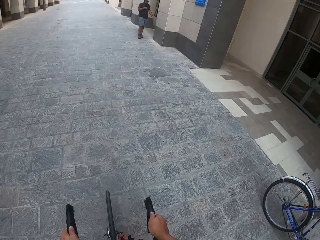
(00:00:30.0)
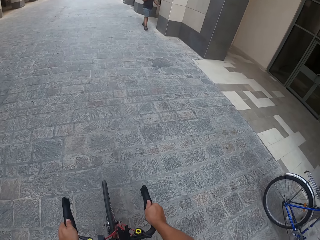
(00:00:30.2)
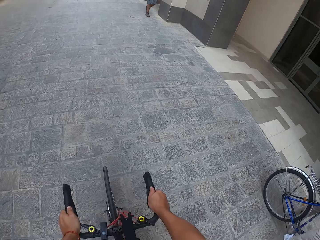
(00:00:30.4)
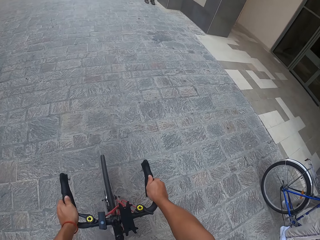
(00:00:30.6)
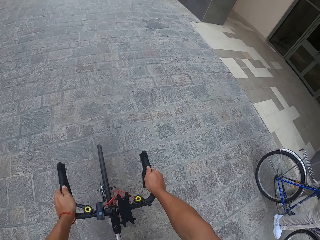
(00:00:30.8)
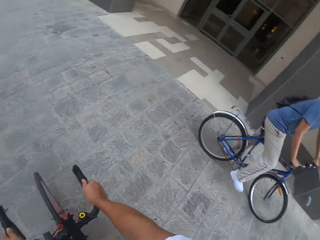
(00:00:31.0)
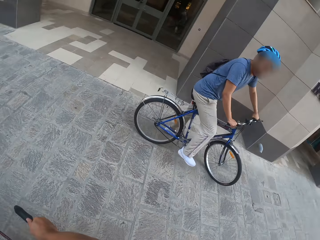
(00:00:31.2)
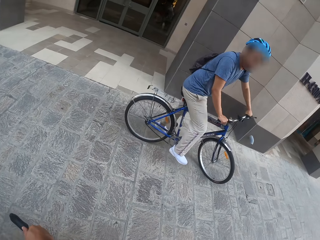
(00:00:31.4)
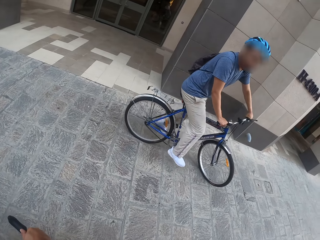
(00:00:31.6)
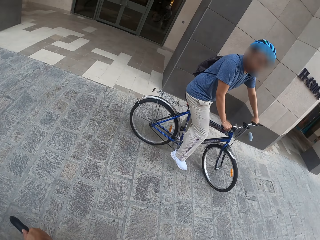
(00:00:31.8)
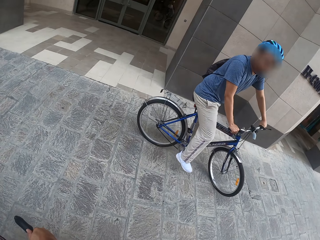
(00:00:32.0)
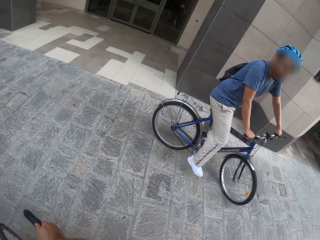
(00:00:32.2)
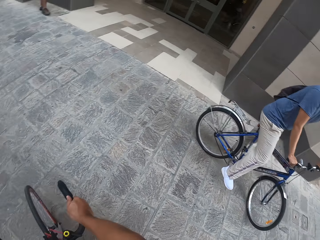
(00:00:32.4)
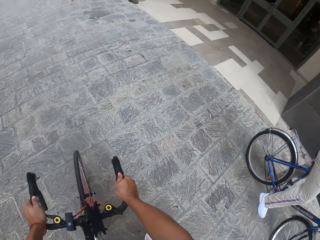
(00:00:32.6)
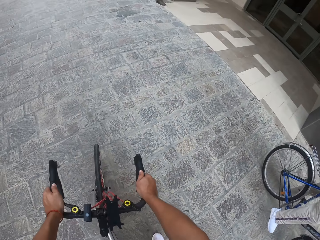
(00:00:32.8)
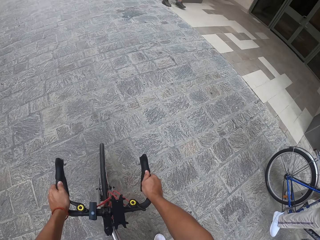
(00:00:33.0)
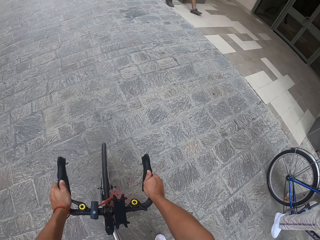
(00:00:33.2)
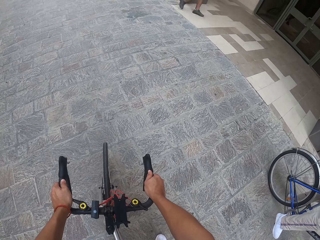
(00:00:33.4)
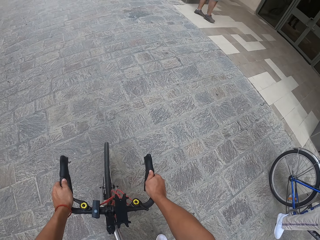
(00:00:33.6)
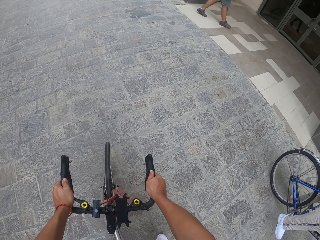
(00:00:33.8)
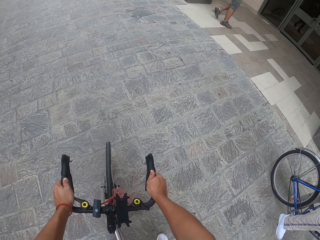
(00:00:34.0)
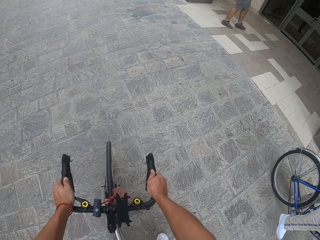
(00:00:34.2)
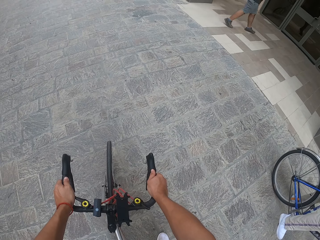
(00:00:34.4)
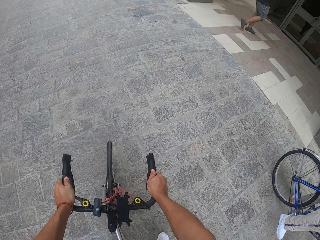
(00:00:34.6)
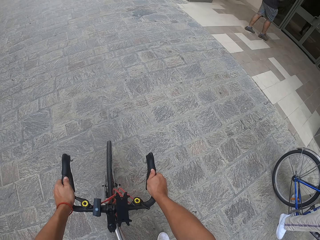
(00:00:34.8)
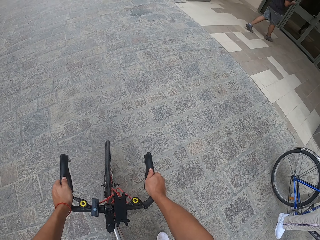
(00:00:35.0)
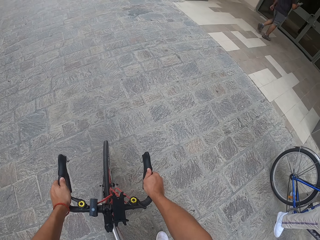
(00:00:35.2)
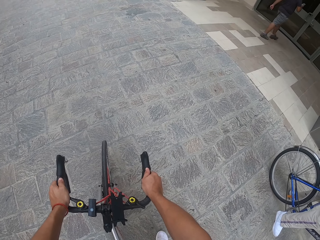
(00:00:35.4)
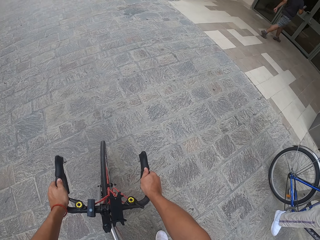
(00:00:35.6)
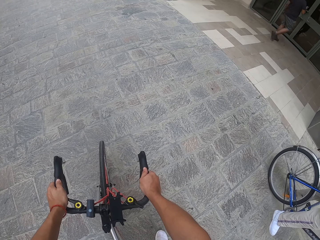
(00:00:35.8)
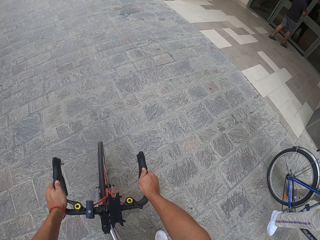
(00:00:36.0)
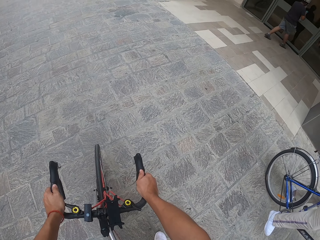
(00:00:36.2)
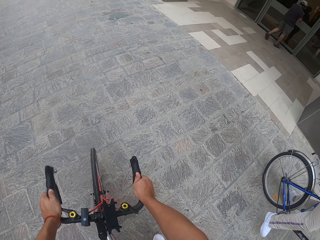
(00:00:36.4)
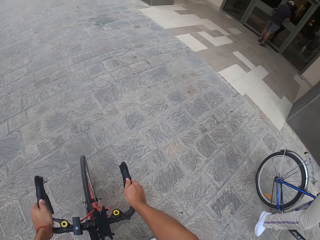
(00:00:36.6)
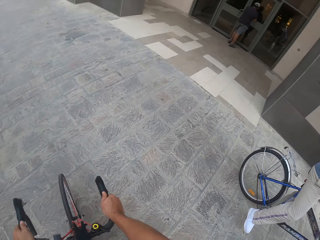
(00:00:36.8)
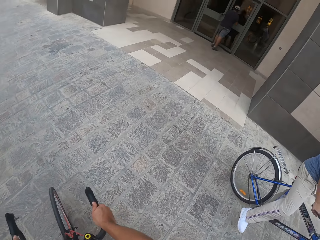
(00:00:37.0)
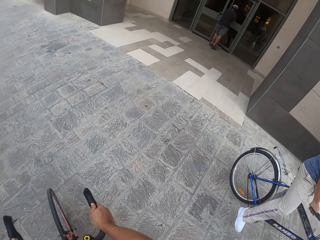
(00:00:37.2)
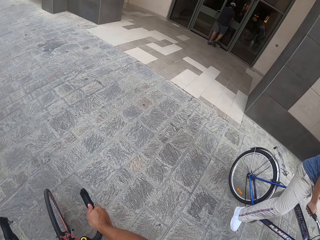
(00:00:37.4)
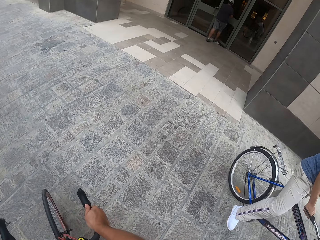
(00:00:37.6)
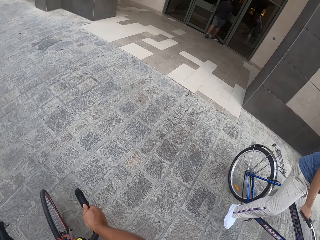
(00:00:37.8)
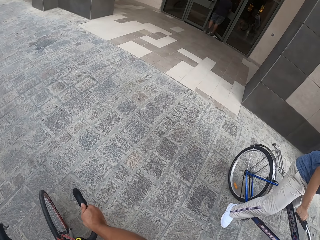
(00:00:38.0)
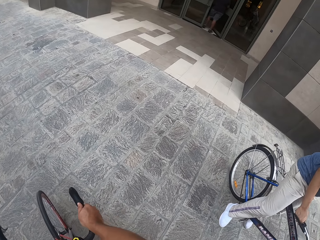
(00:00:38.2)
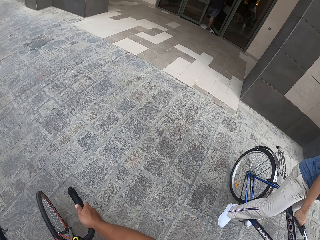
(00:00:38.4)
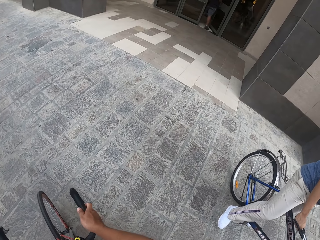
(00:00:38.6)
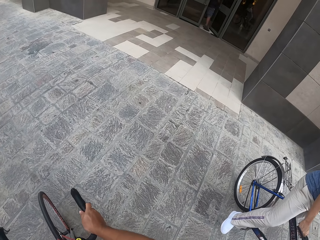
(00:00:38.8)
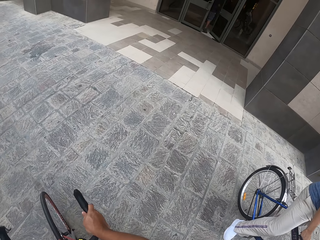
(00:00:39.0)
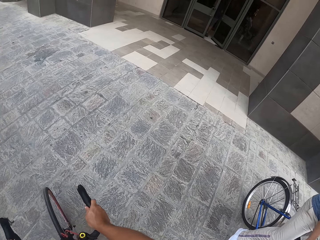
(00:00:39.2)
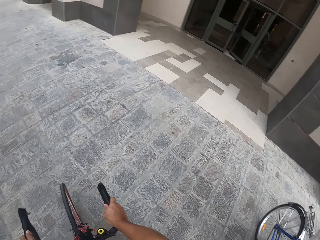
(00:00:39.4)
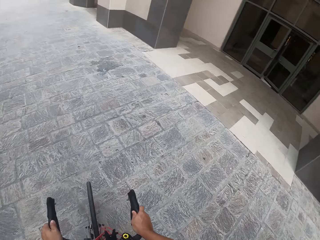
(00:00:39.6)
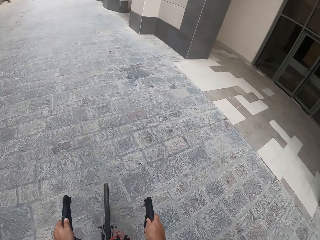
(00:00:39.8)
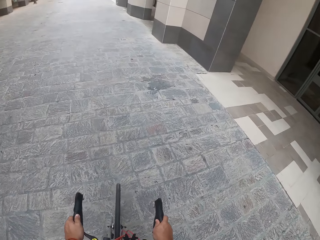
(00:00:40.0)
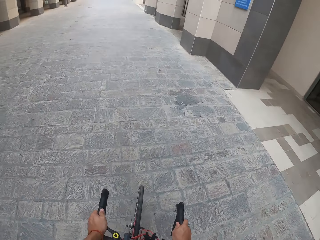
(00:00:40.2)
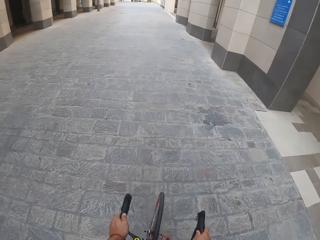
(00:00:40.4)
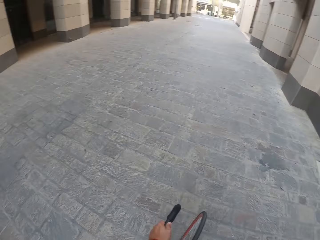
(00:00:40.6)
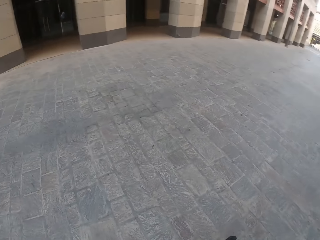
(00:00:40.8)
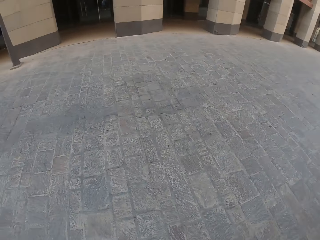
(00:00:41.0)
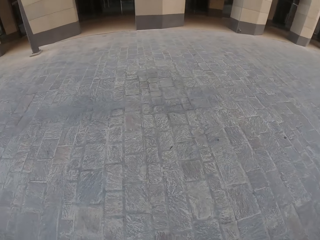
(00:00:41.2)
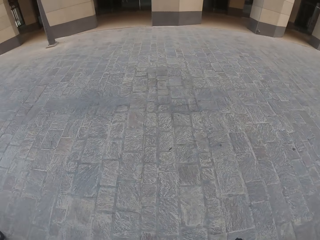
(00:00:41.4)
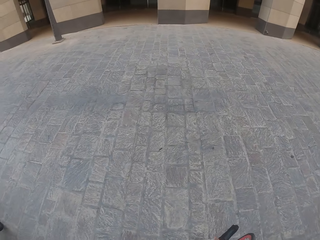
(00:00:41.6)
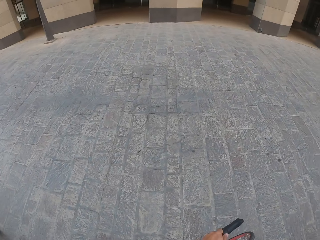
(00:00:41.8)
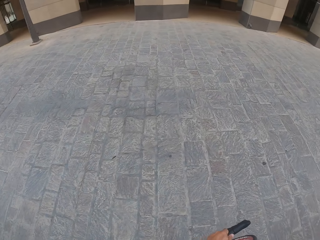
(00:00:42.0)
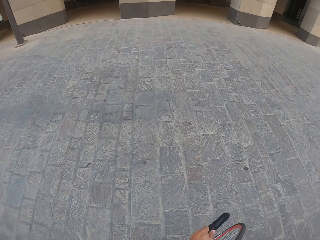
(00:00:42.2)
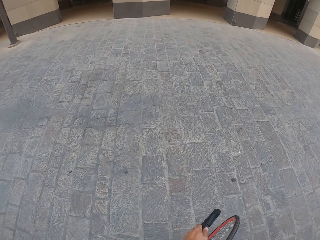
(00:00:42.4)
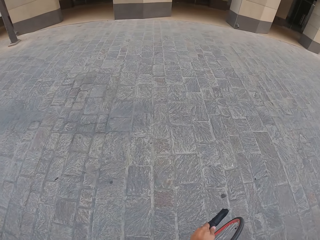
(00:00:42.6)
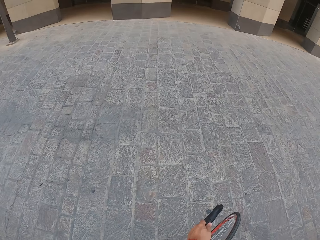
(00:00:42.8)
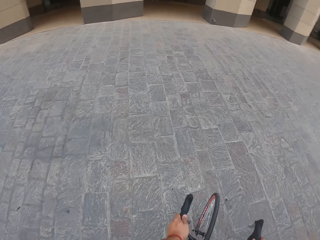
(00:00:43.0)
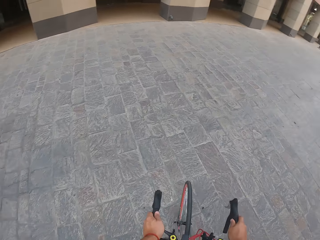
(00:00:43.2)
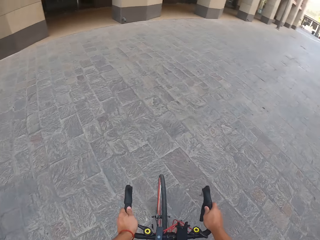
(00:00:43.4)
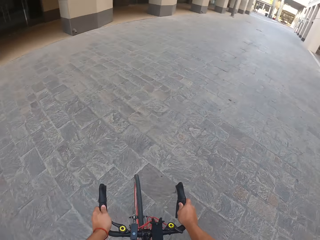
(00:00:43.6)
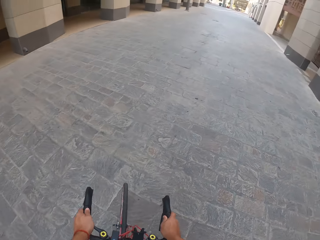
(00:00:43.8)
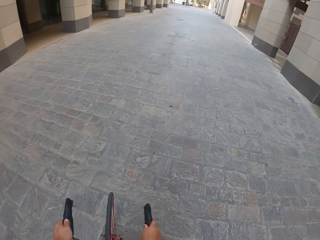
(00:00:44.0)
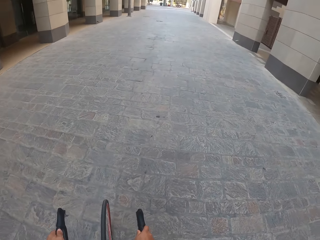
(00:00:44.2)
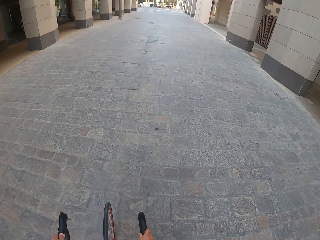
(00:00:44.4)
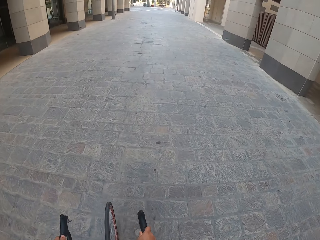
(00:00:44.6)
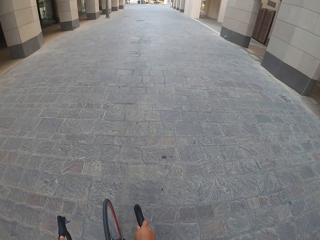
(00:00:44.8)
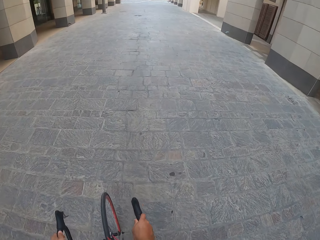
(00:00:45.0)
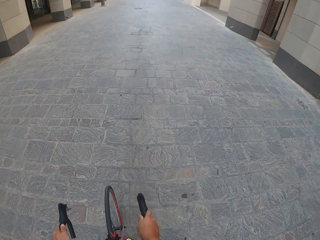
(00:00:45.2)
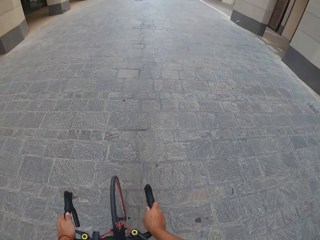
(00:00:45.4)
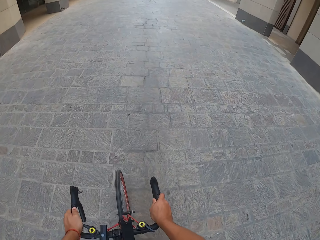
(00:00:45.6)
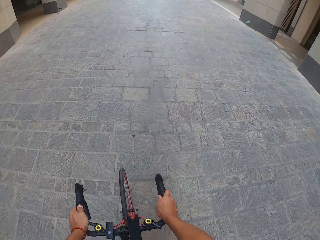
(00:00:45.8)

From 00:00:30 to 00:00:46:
A man walks at the pedestrian. The man enters the building. The camera wearer rides the bicycle on the pedestrian.

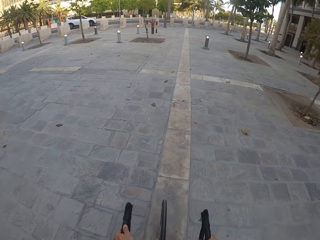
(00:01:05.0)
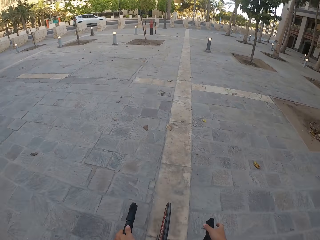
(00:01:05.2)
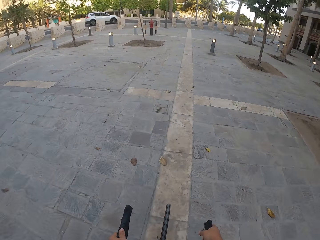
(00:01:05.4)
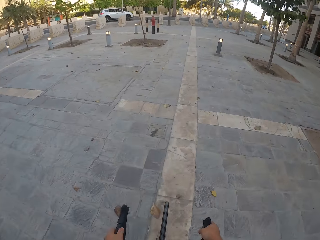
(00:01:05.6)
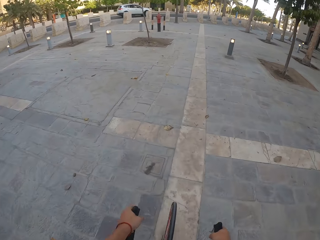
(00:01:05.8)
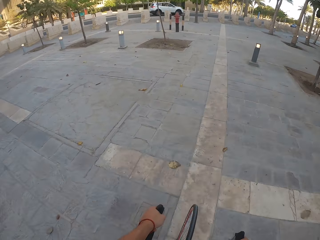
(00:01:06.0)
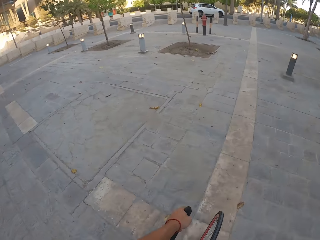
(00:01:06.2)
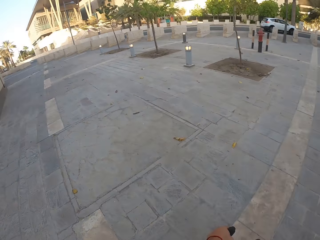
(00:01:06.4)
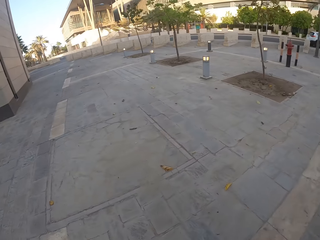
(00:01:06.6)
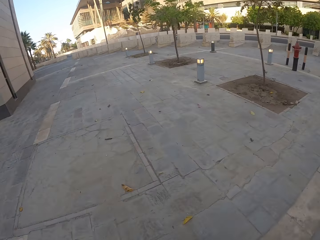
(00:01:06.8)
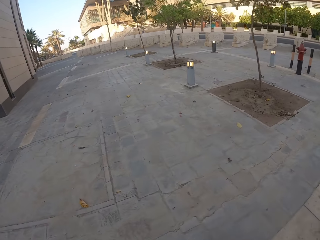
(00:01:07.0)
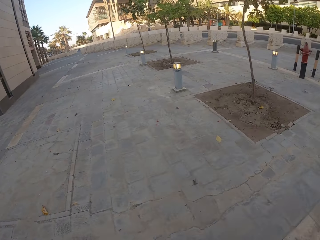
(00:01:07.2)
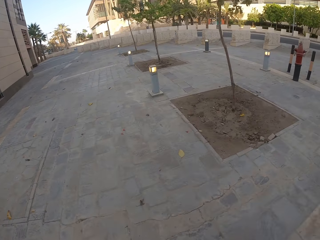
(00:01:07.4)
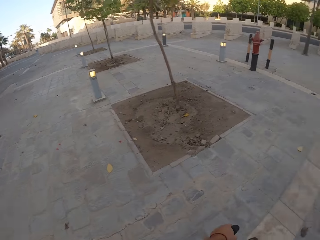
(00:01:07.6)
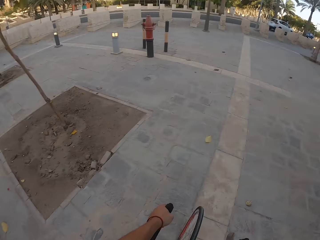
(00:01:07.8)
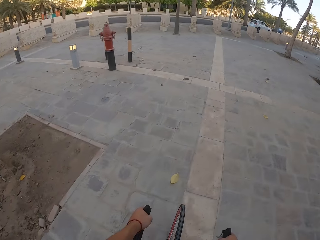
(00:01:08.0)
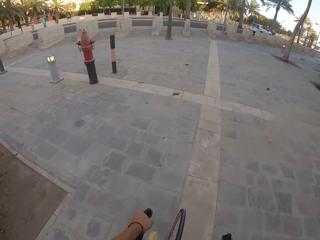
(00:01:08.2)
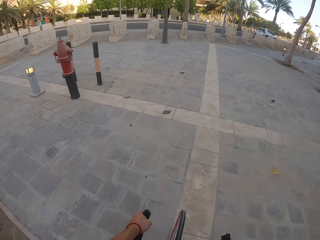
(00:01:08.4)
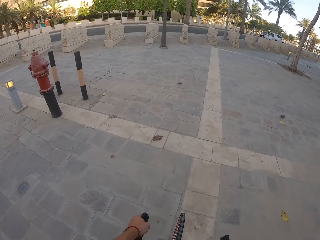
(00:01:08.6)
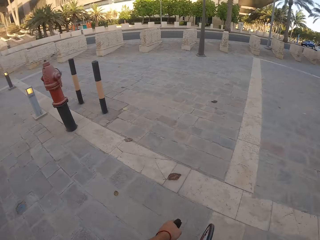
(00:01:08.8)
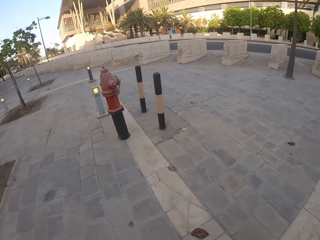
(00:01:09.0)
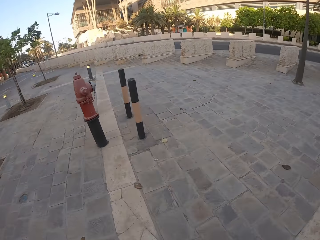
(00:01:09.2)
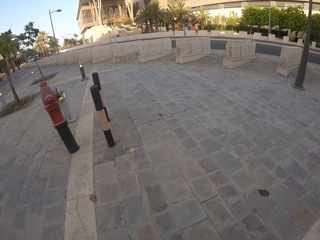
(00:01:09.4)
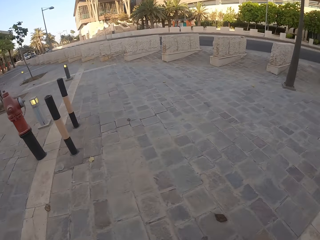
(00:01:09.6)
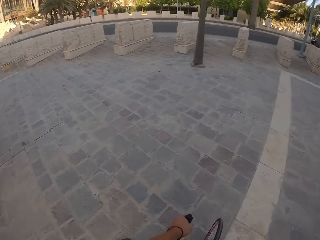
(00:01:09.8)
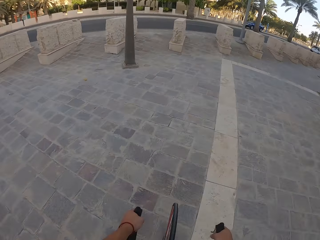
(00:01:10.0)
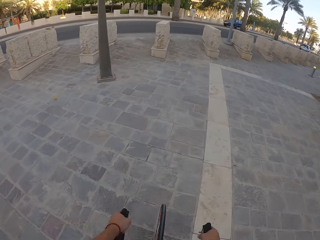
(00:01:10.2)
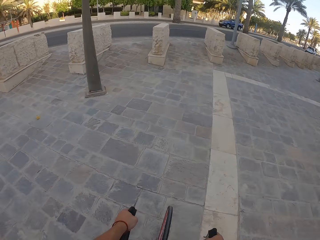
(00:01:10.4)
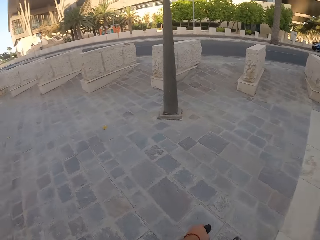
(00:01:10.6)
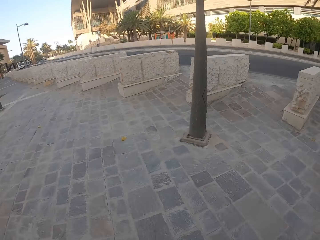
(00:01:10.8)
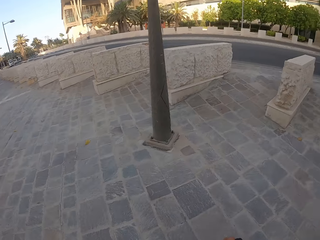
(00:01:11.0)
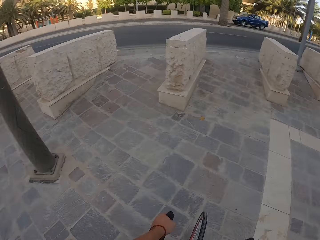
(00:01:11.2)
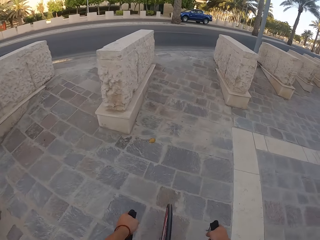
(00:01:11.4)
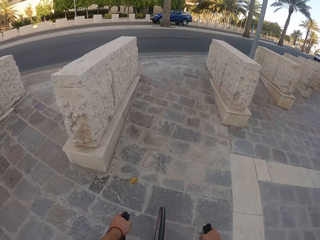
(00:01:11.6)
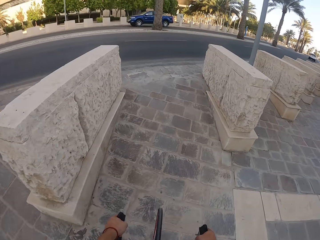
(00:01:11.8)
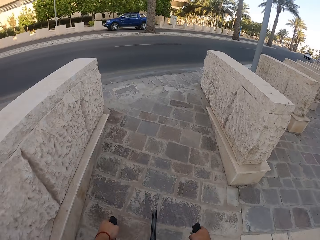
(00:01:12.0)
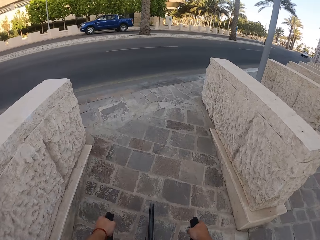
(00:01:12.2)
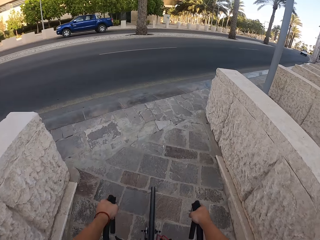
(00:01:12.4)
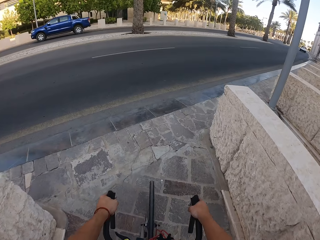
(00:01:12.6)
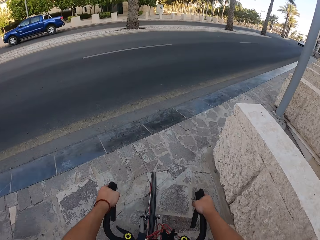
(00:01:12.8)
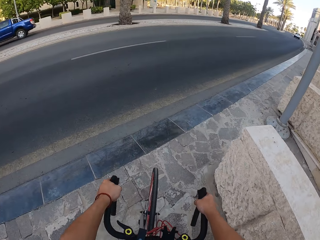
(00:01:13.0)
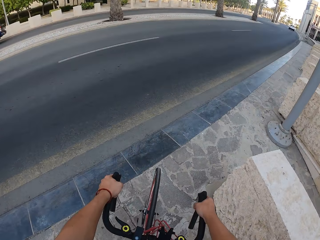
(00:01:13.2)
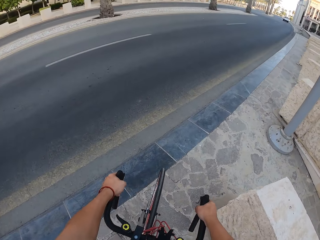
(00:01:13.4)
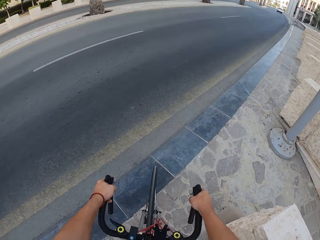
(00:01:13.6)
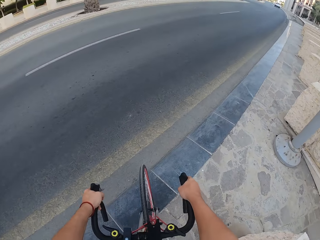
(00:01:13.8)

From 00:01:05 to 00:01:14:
The camera wearer turns his head. He turns his head again.
